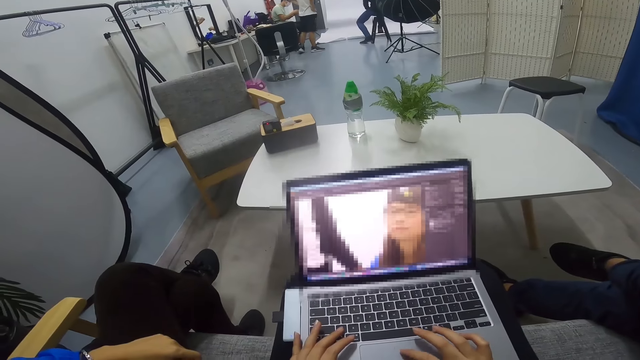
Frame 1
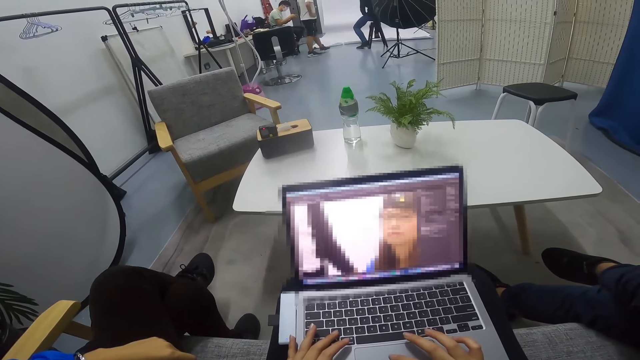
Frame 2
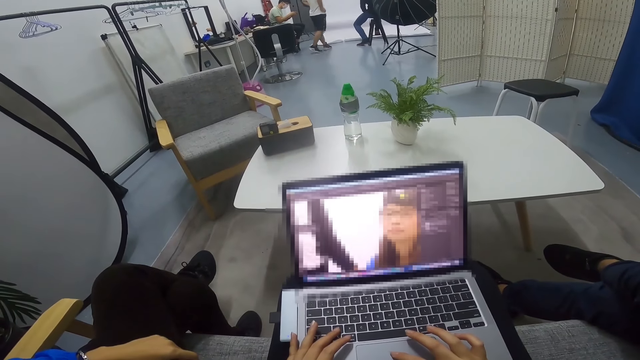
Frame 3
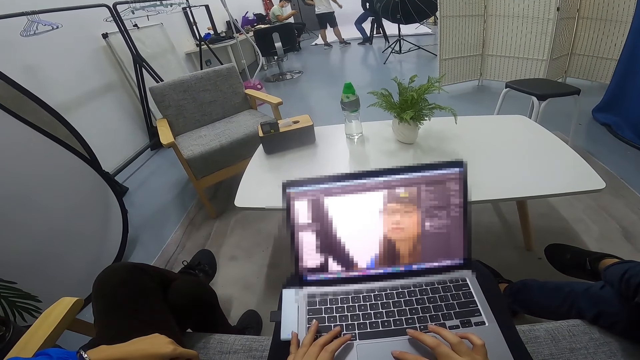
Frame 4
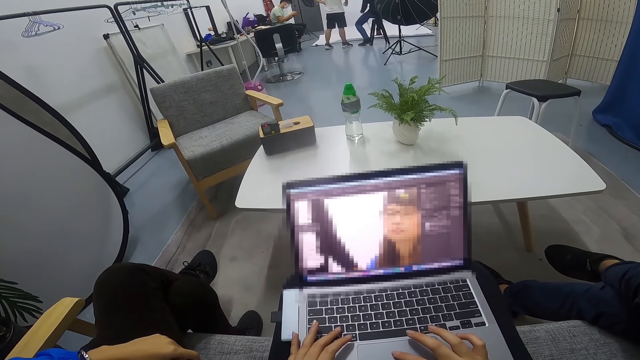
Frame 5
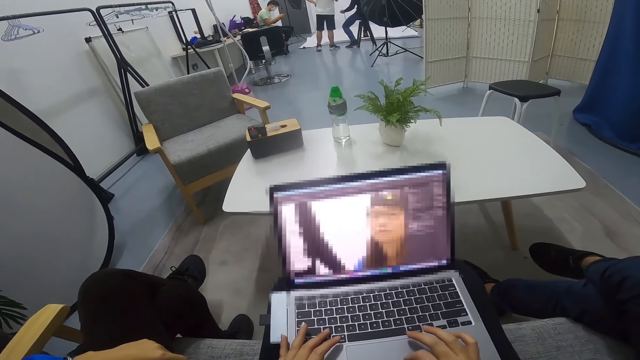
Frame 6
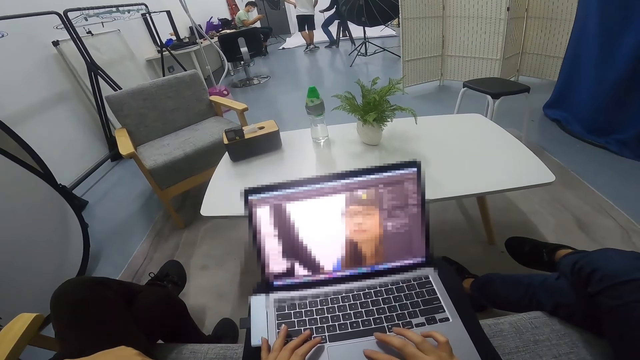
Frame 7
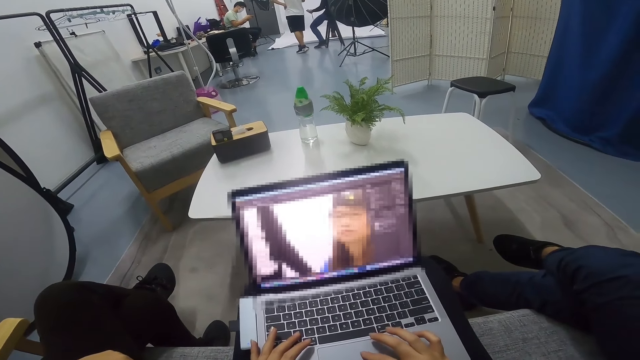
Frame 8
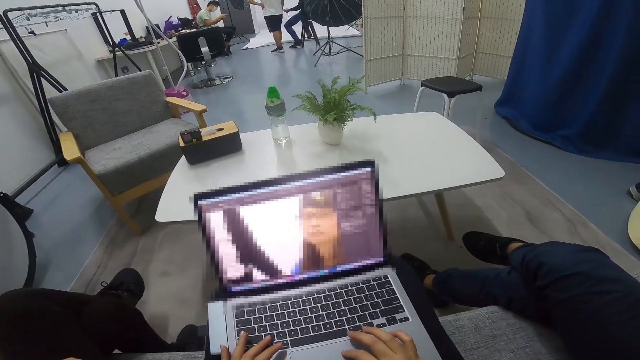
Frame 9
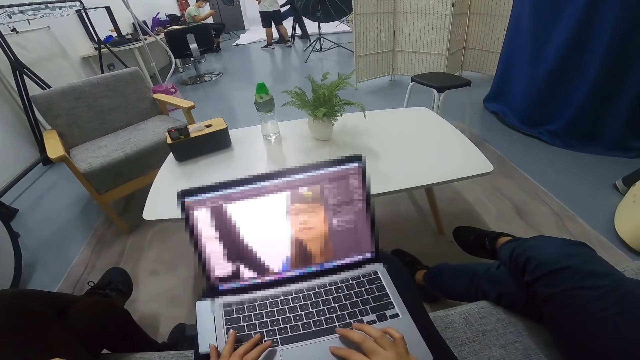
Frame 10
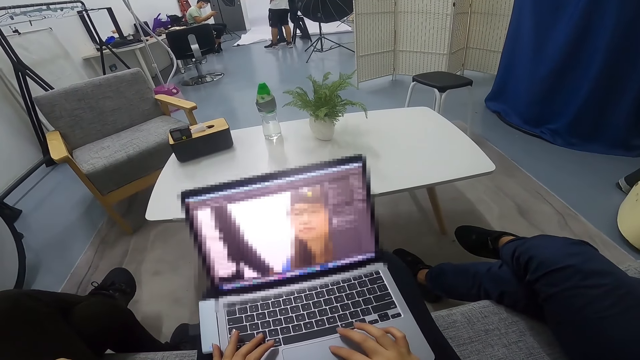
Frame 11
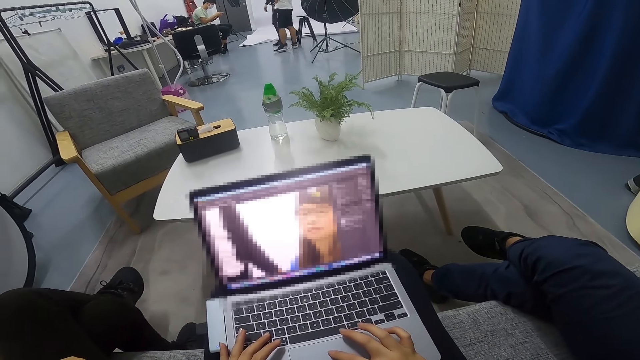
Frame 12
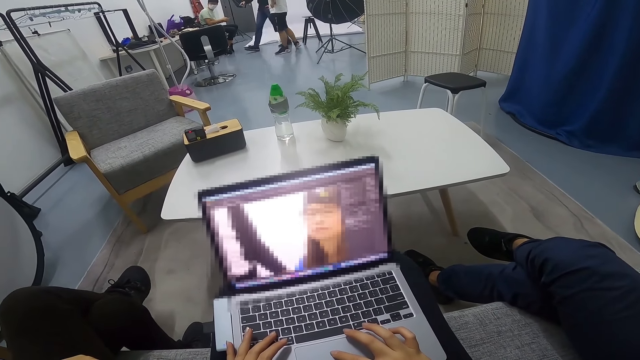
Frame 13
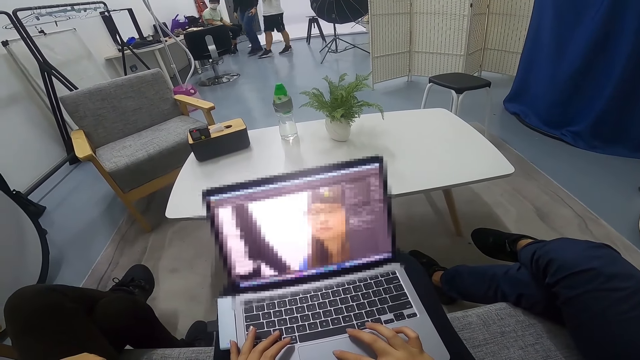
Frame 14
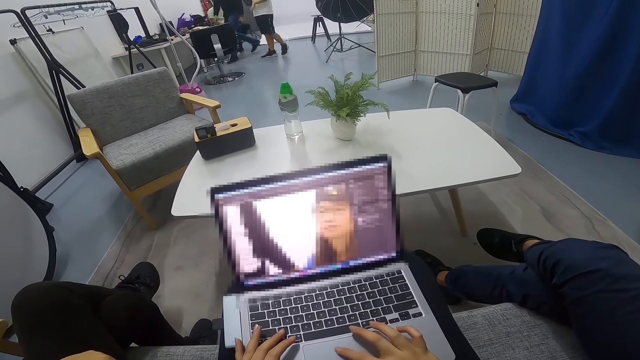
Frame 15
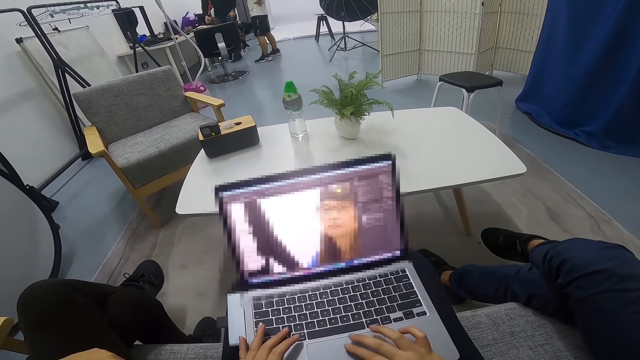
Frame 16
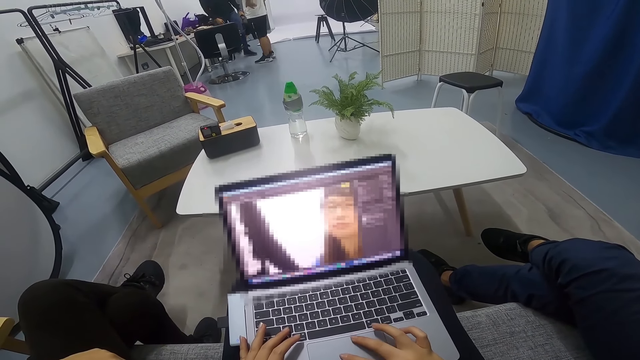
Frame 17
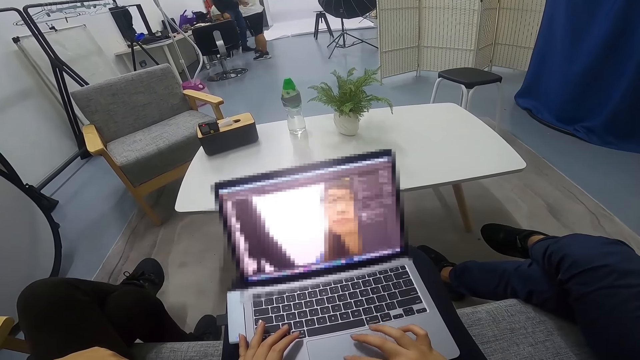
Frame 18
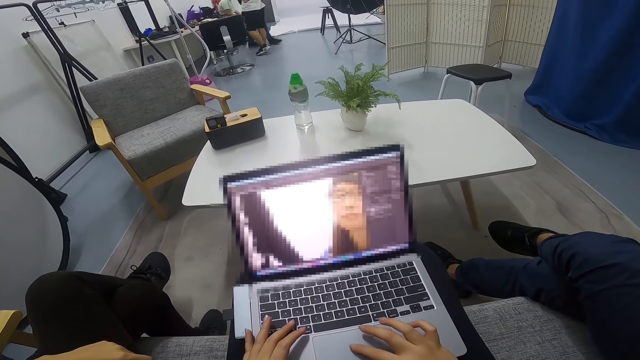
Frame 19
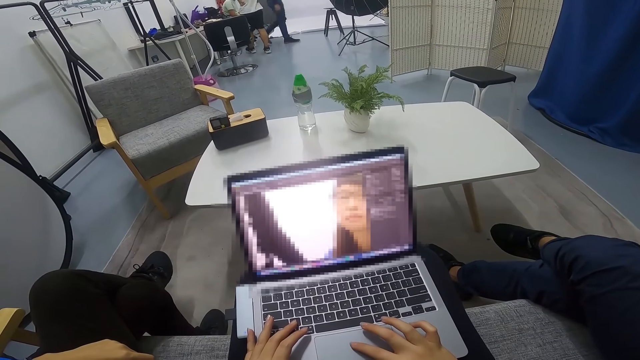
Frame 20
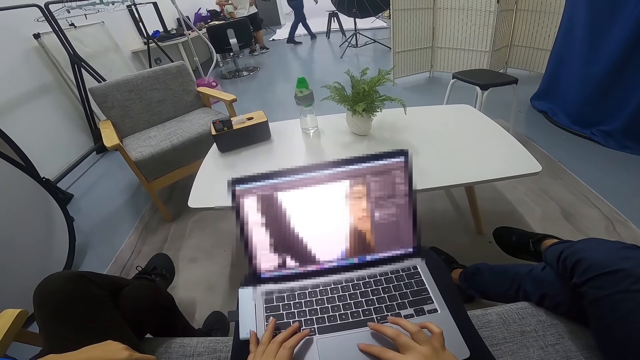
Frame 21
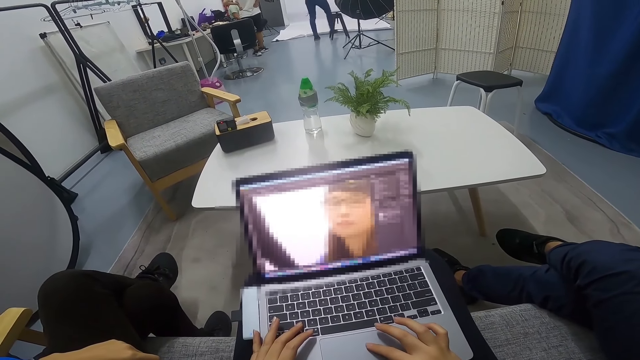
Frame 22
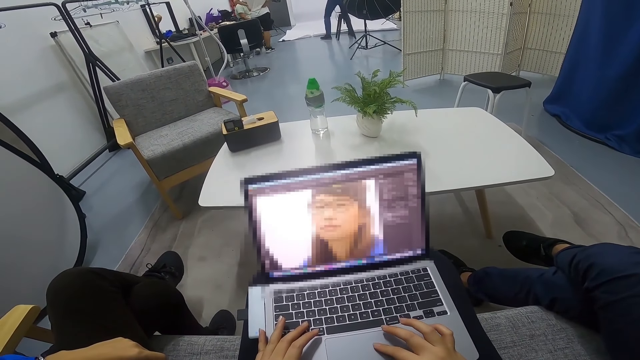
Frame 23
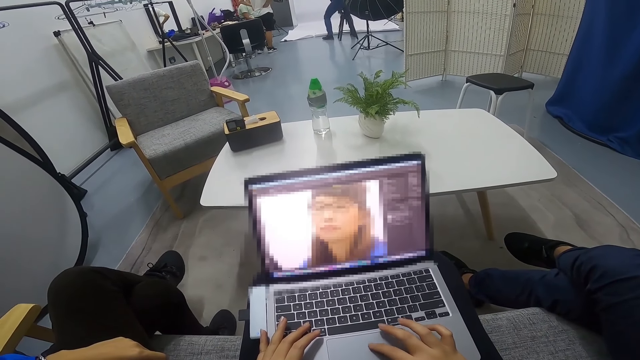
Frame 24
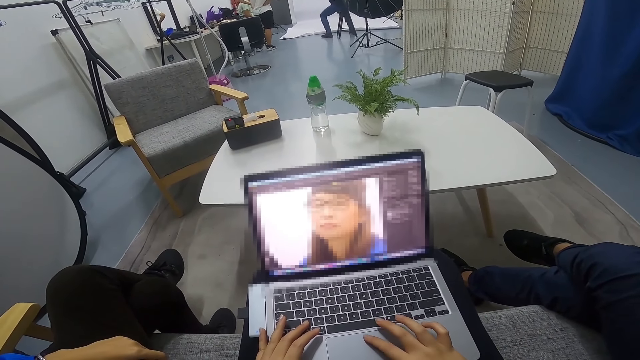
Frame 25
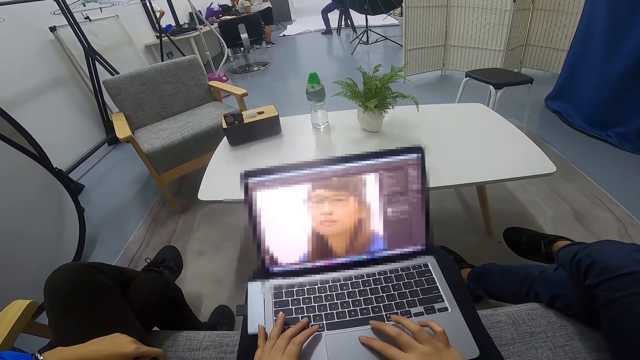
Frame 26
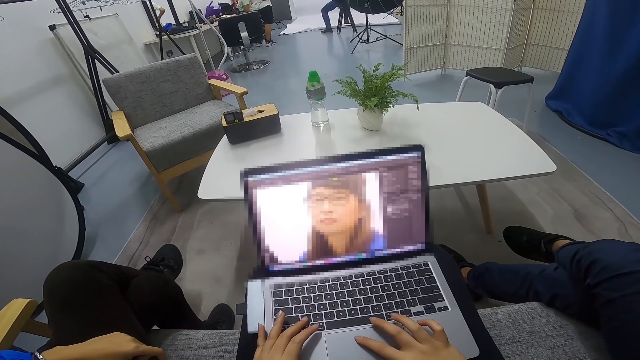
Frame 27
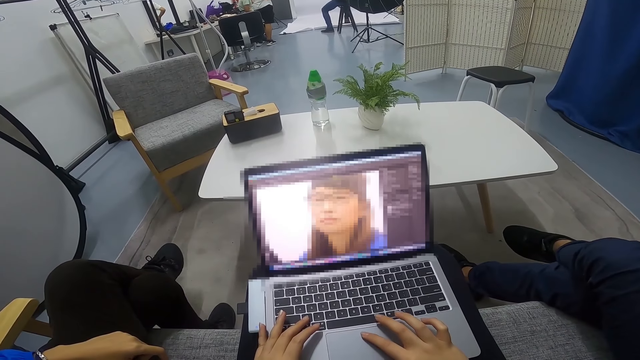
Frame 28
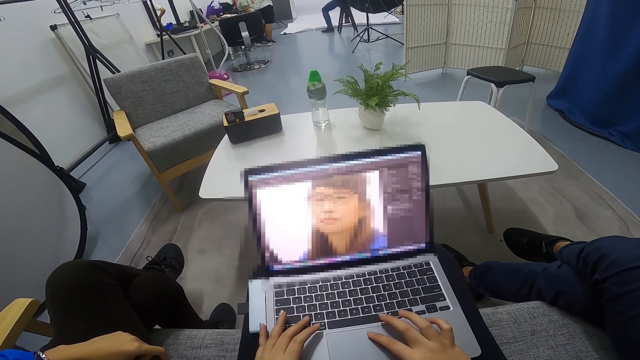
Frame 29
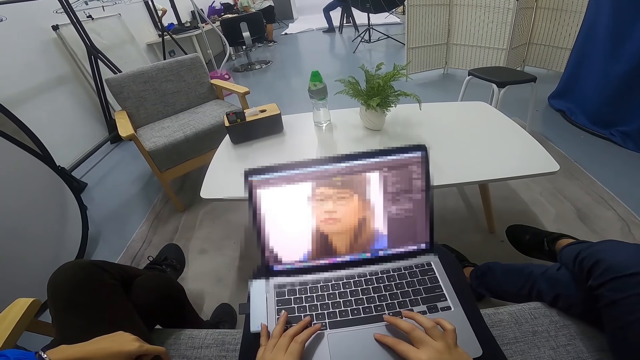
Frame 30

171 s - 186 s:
A man walks round in the room. Another man walks from the stool. The other man walks back to the stool and sits on the stool. The first man stands beside a third man.

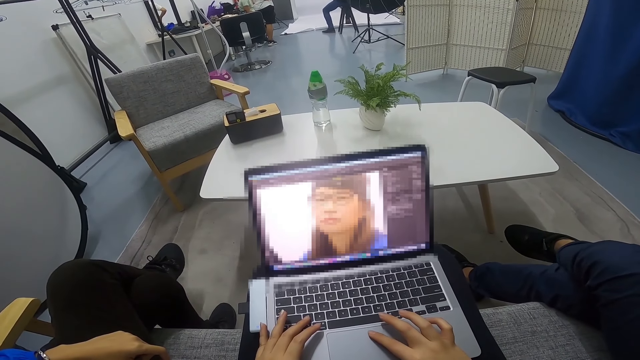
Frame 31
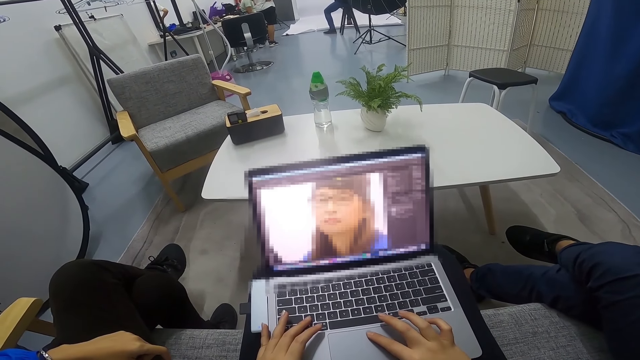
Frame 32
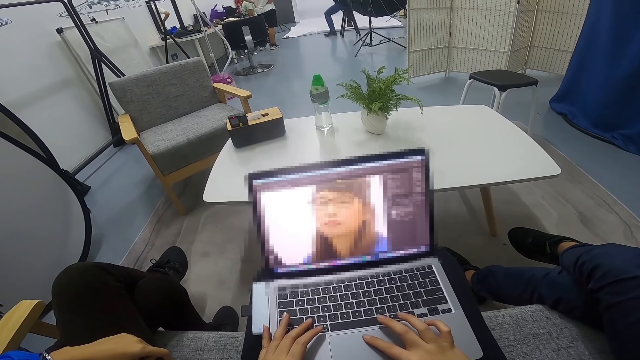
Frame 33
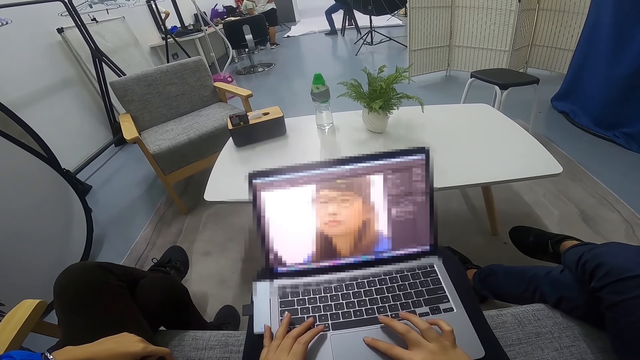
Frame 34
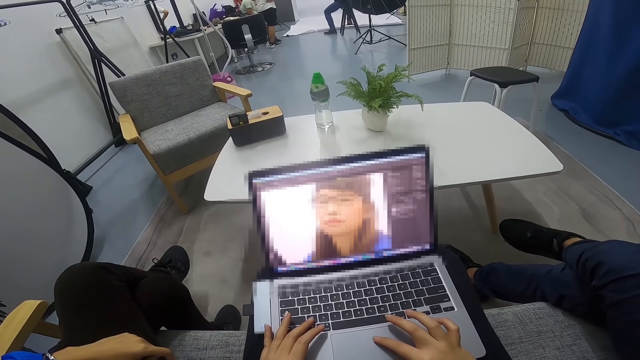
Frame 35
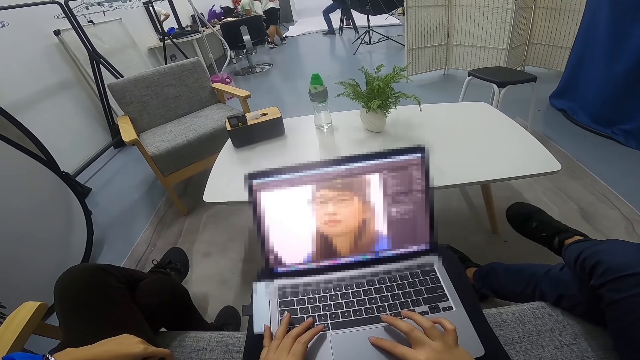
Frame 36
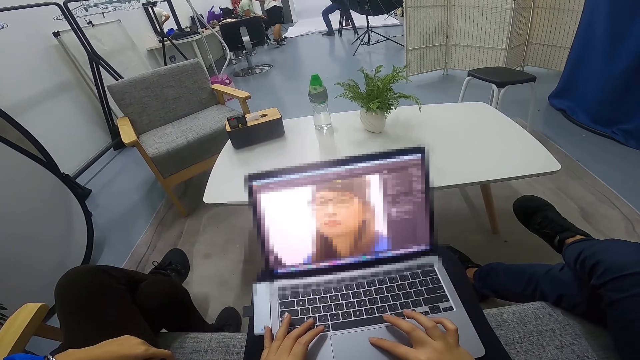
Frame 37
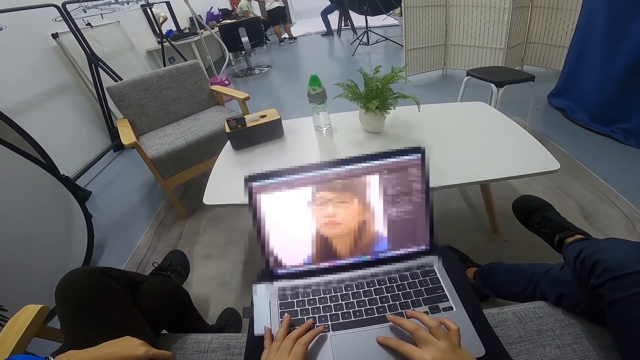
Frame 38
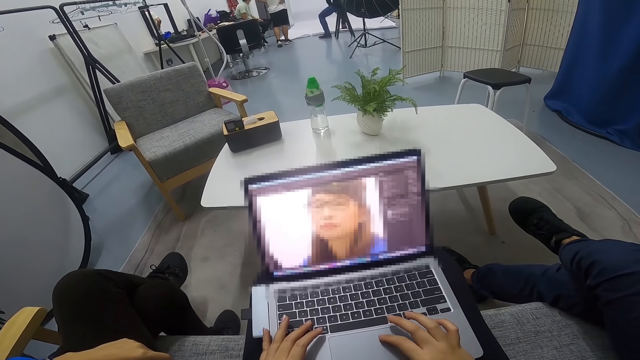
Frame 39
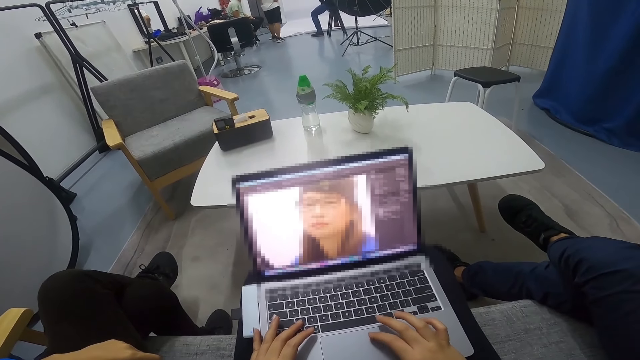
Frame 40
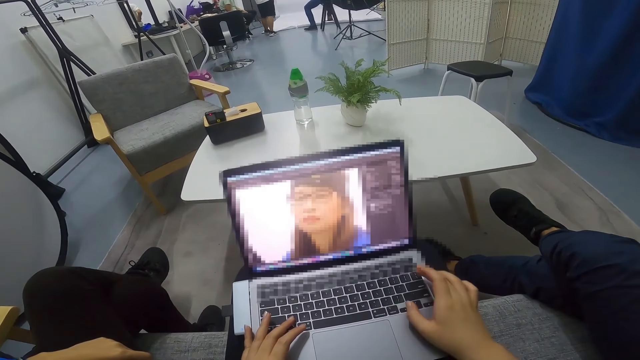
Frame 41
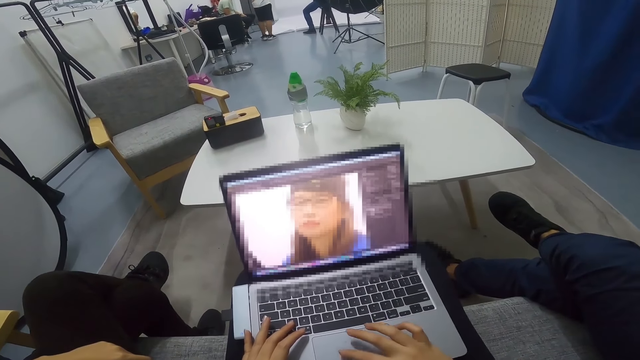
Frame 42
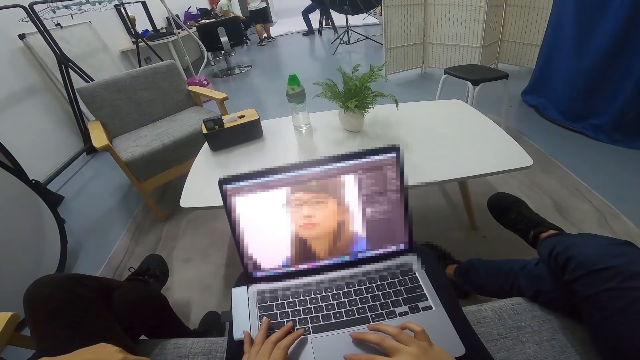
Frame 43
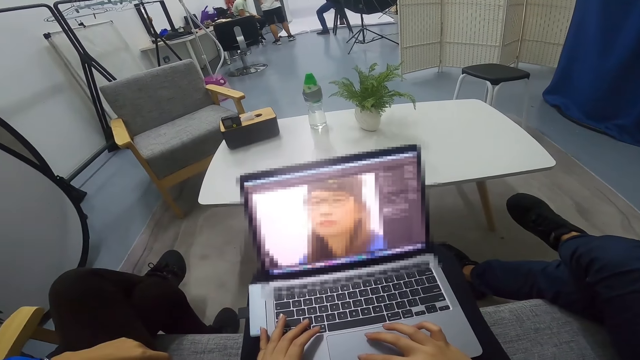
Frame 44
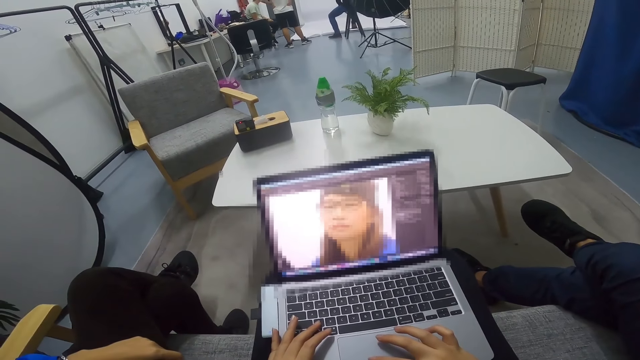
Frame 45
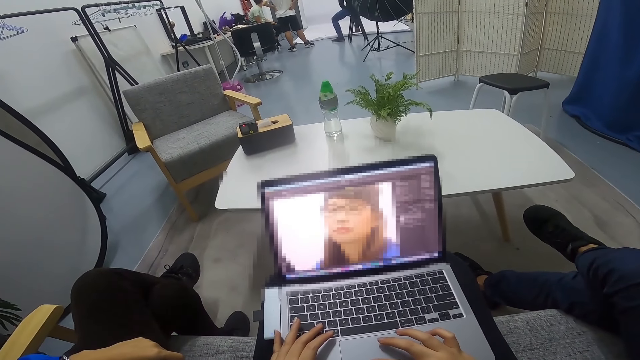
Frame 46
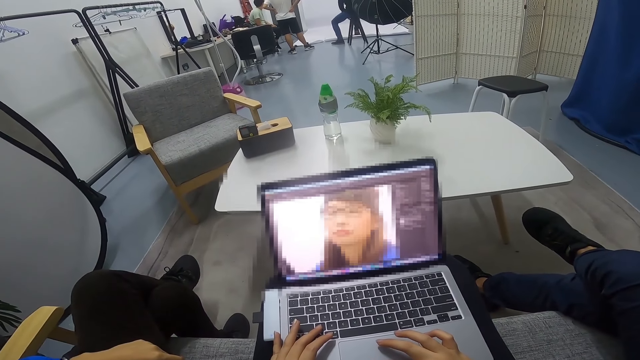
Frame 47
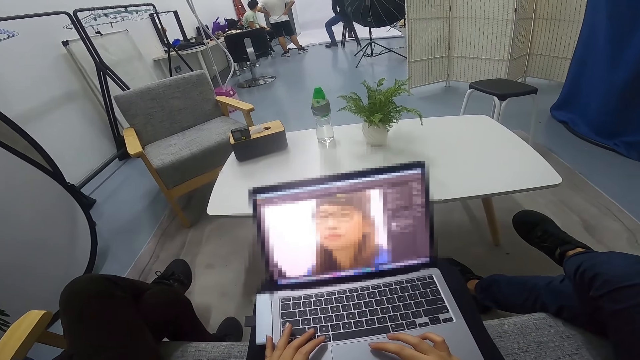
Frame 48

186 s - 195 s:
The camera wearer moves the leg. A man walks round in the room. The man stands beside another man.
